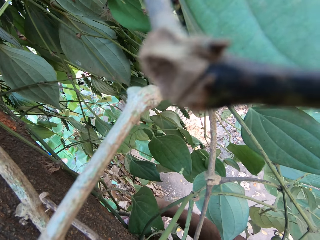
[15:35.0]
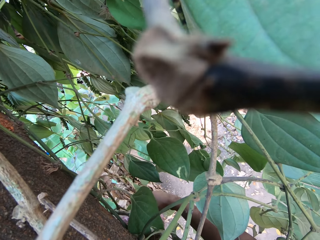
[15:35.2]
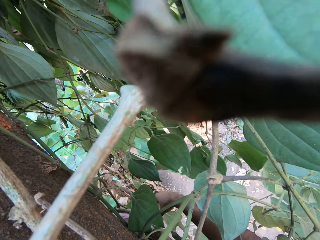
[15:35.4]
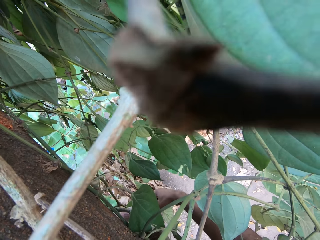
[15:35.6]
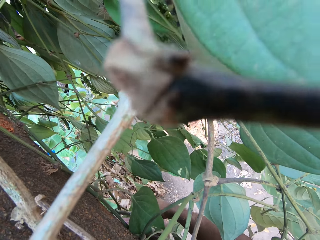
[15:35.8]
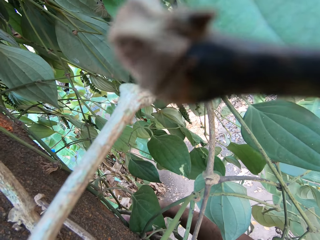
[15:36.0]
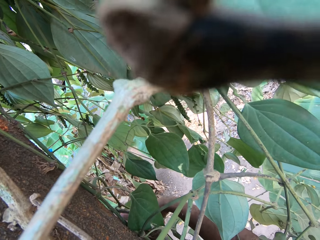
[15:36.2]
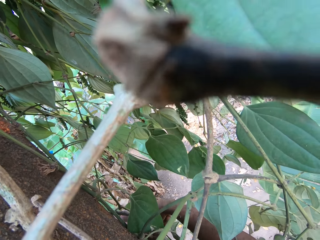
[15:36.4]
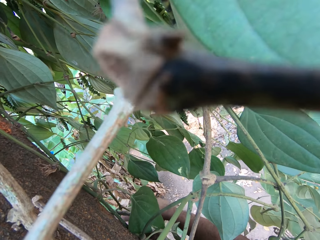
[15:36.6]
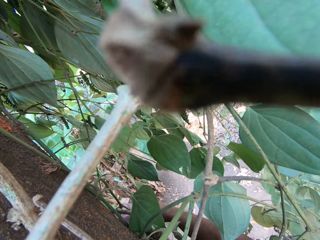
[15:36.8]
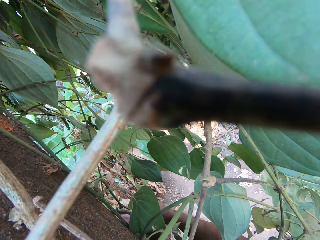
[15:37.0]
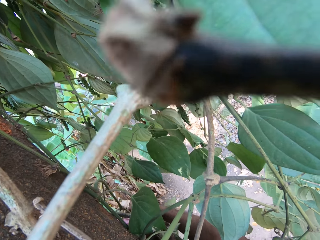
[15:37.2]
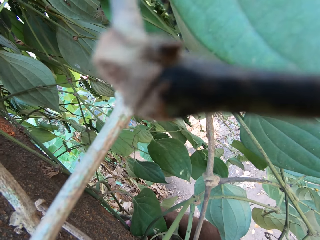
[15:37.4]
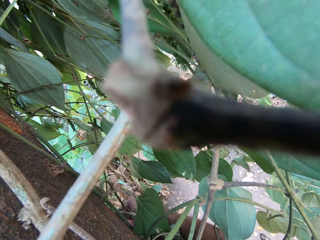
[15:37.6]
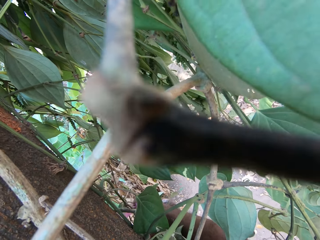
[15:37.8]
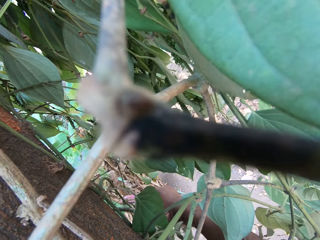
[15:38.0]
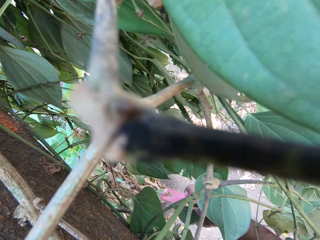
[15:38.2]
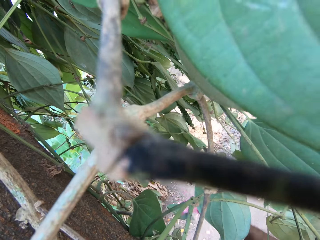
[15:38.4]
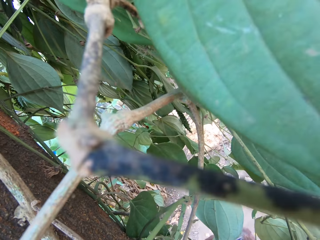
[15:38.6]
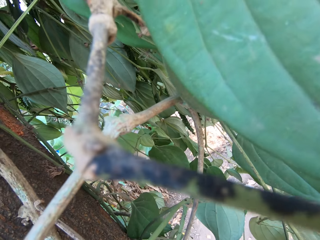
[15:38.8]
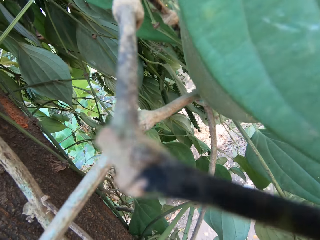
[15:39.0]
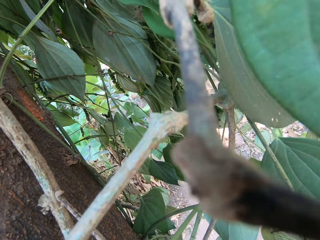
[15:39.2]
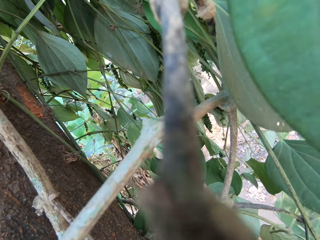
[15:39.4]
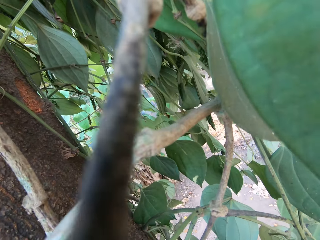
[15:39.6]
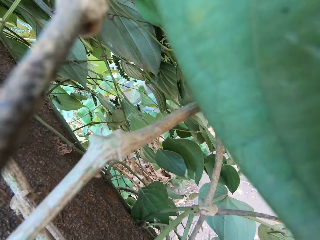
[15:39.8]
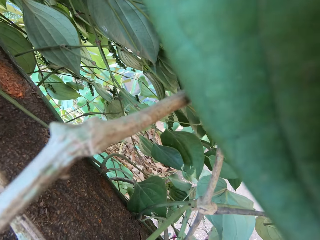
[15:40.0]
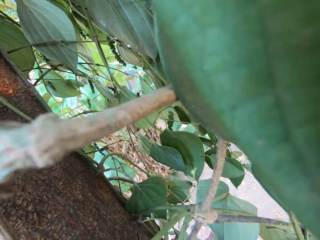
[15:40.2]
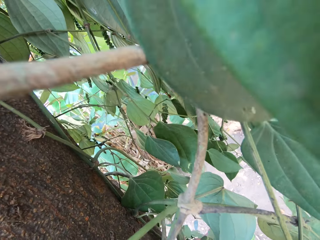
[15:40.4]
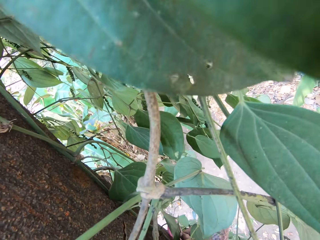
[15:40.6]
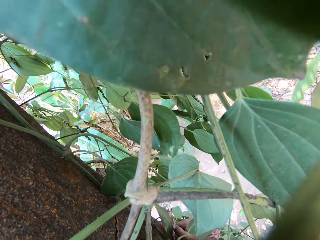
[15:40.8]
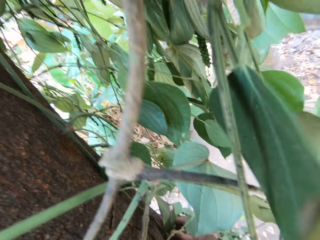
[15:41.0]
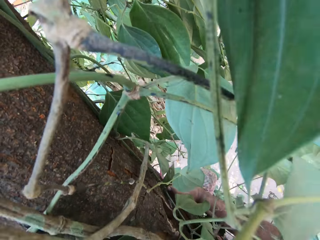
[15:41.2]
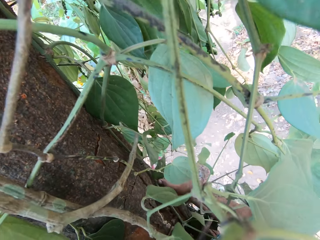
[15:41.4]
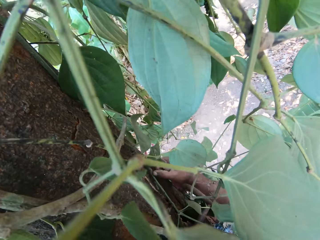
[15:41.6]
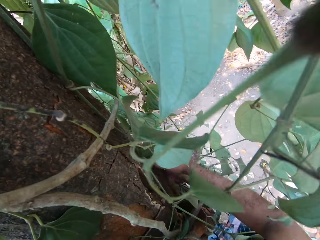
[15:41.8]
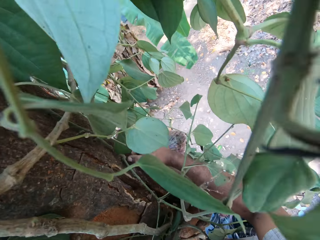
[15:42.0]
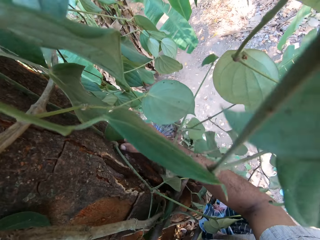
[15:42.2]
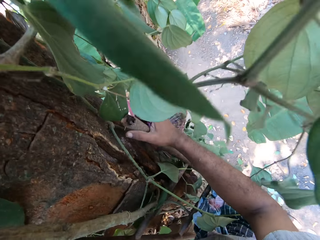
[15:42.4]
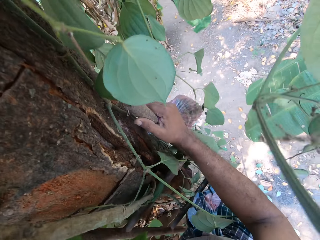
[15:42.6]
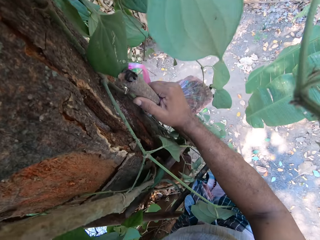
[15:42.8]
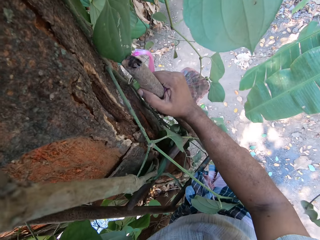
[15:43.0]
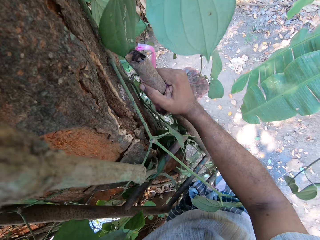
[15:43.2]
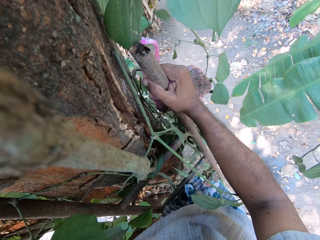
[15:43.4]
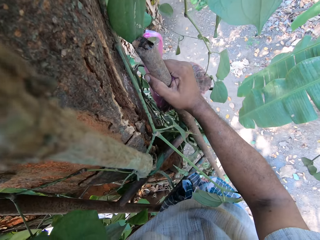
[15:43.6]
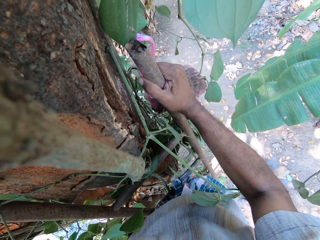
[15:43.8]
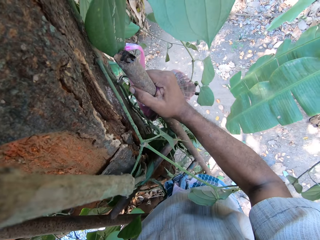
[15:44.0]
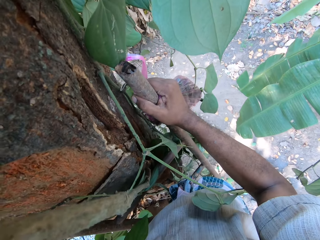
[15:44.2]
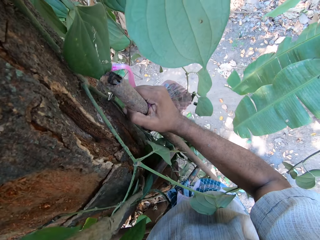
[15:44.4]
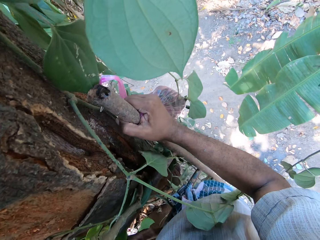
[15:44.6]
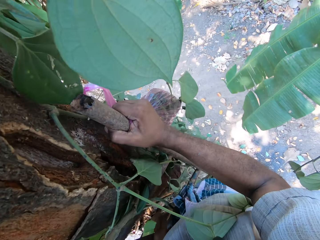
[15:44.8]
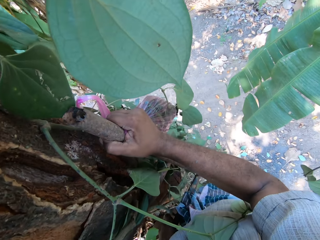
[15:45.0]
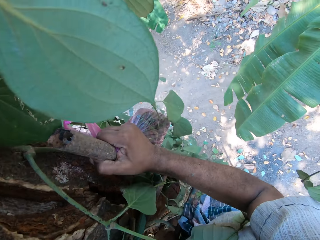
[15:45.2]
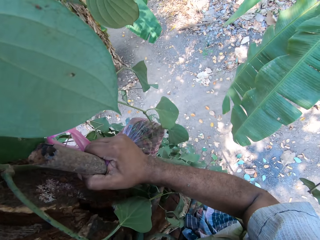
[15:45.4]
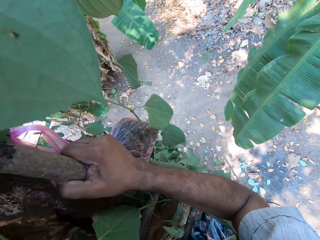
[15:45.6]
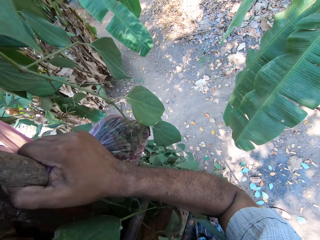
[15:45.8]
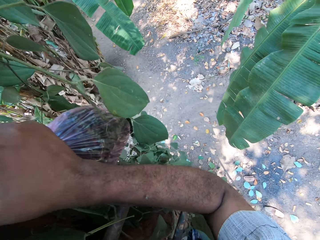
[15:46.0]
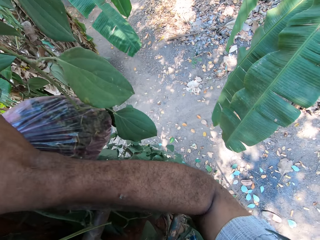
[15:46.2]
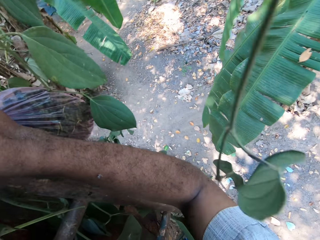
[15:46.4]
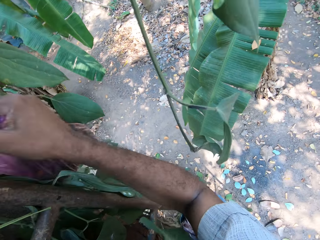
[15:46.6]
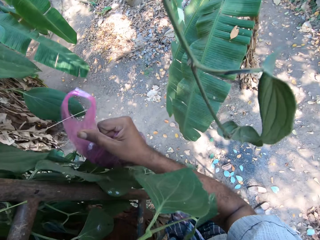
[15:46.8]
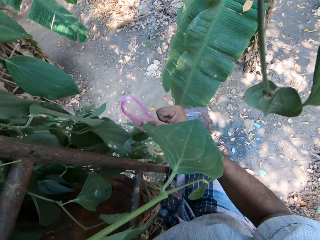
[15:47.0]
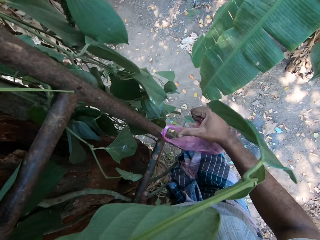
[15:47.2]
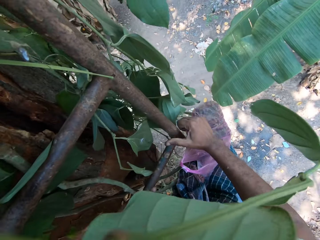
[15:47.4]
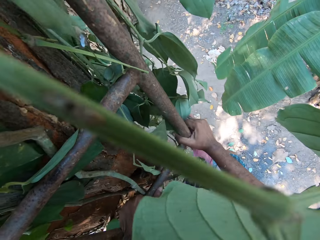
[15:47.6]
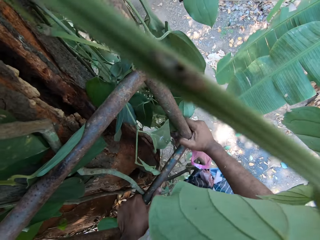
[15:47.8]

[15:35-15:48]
The camera wearer picks up the polythene bag. They climb down a ladder on a tree with both hands.

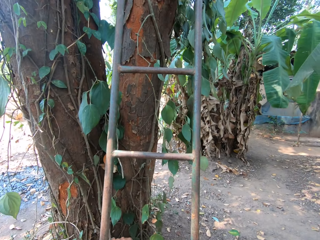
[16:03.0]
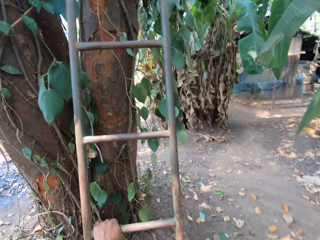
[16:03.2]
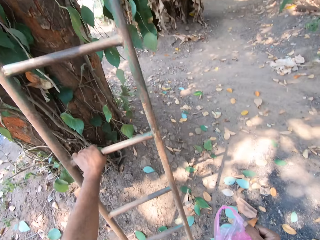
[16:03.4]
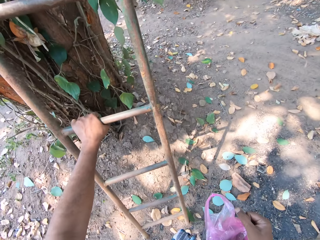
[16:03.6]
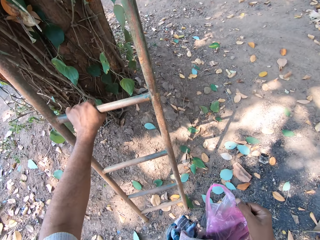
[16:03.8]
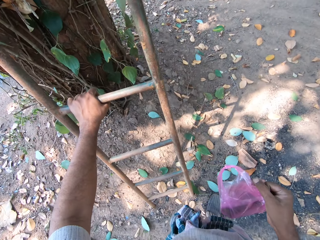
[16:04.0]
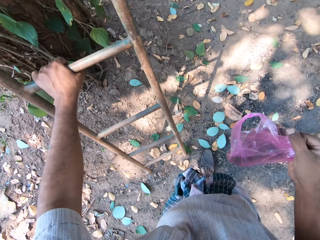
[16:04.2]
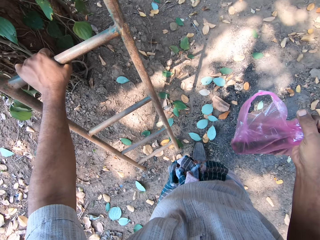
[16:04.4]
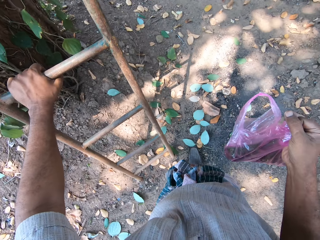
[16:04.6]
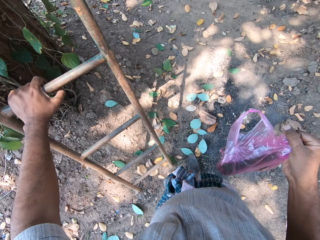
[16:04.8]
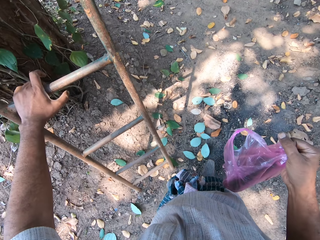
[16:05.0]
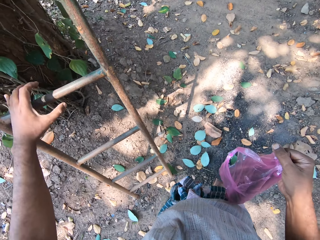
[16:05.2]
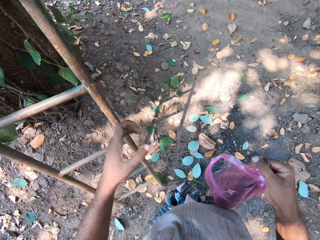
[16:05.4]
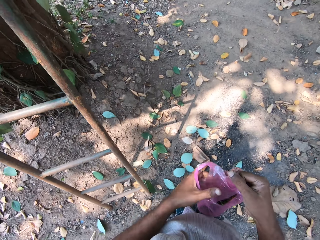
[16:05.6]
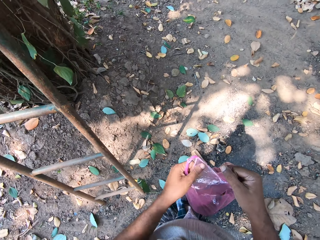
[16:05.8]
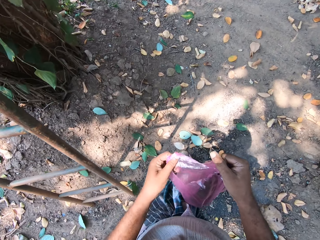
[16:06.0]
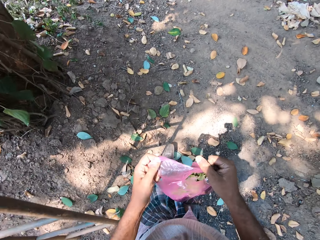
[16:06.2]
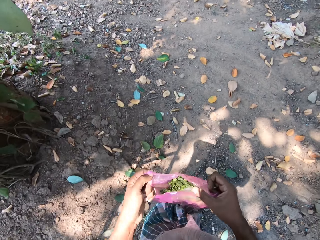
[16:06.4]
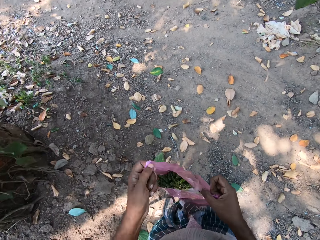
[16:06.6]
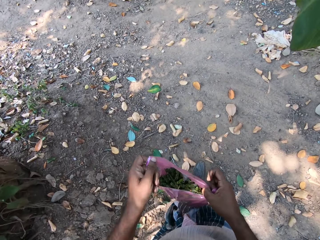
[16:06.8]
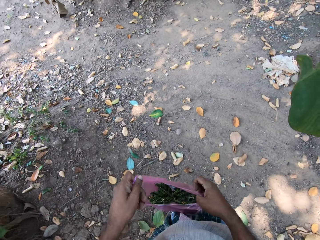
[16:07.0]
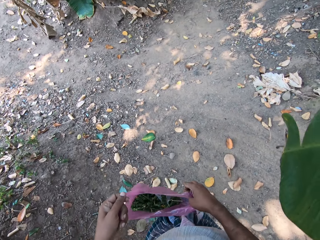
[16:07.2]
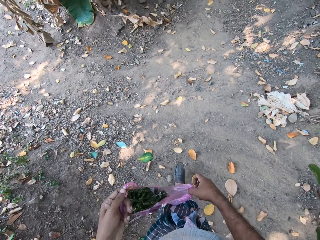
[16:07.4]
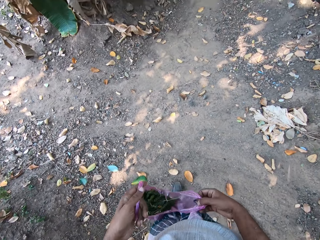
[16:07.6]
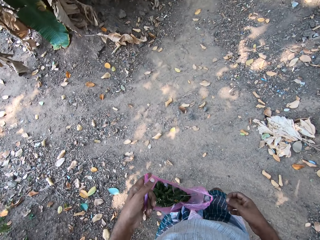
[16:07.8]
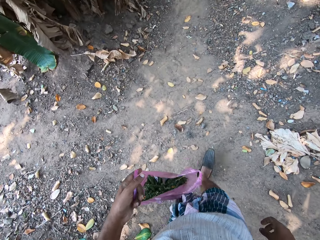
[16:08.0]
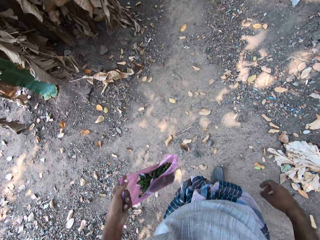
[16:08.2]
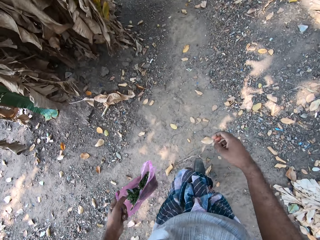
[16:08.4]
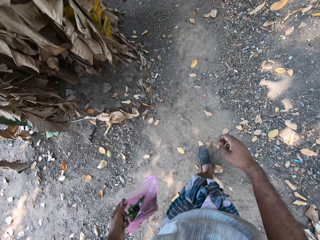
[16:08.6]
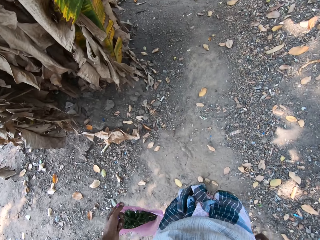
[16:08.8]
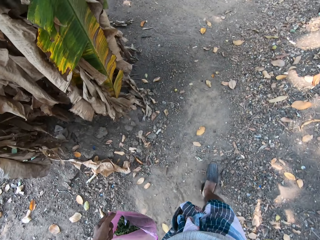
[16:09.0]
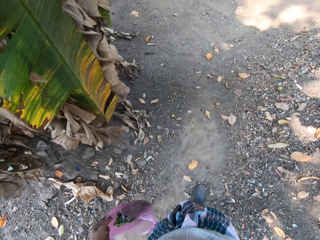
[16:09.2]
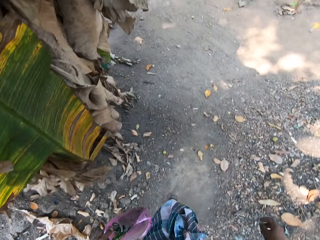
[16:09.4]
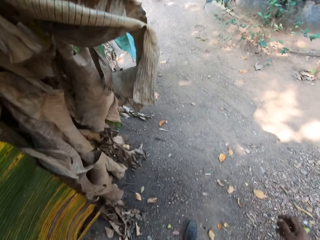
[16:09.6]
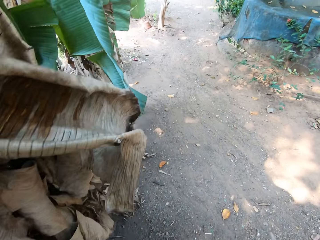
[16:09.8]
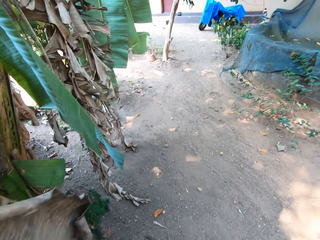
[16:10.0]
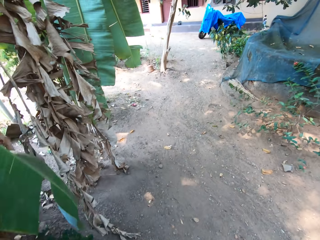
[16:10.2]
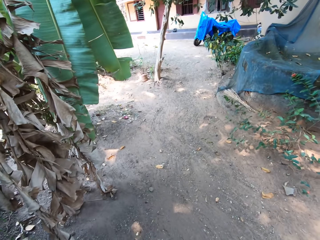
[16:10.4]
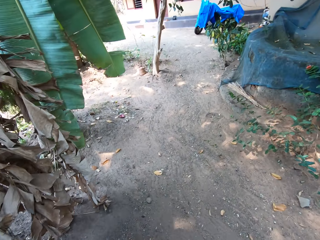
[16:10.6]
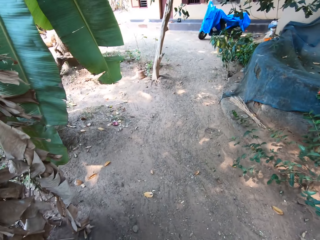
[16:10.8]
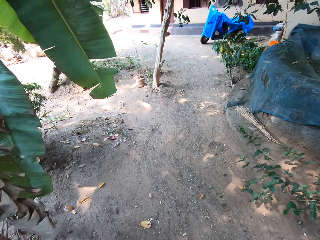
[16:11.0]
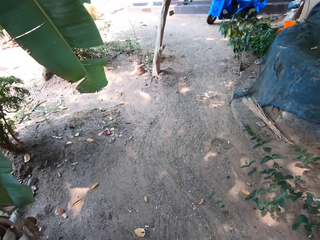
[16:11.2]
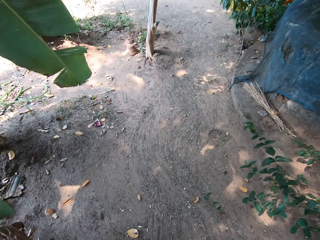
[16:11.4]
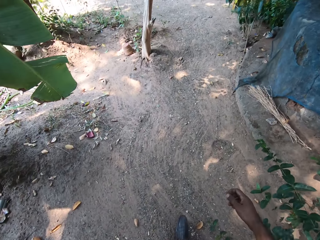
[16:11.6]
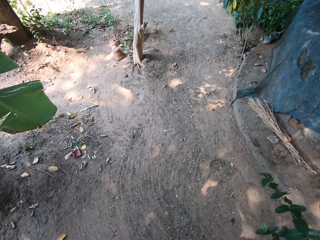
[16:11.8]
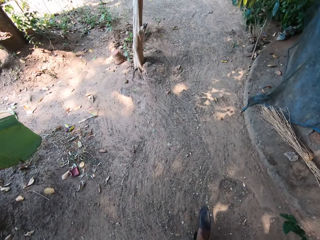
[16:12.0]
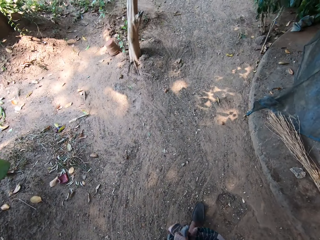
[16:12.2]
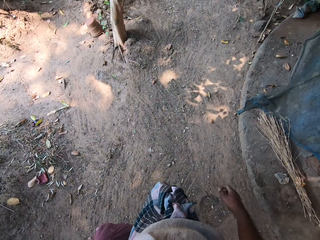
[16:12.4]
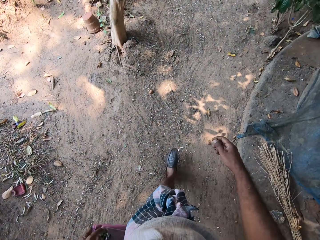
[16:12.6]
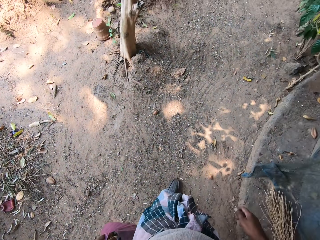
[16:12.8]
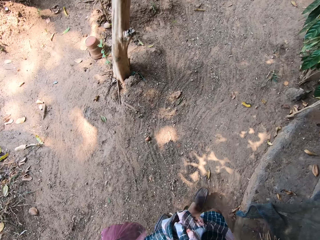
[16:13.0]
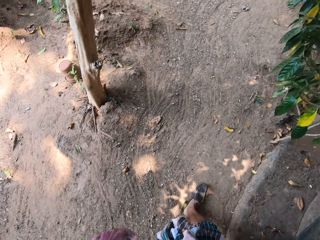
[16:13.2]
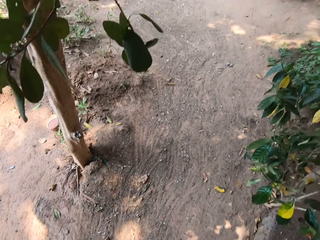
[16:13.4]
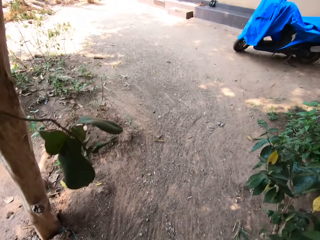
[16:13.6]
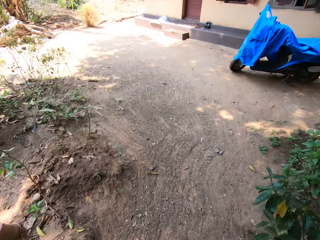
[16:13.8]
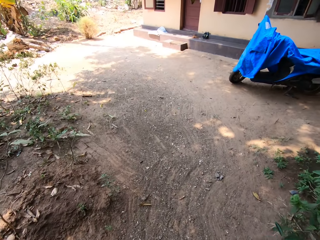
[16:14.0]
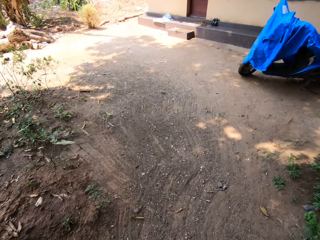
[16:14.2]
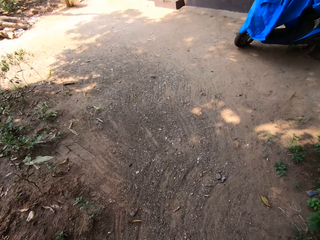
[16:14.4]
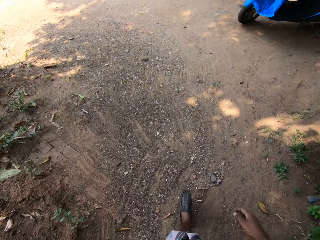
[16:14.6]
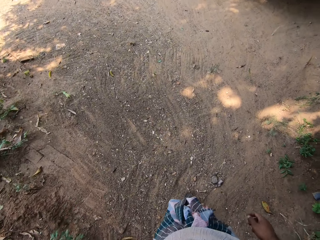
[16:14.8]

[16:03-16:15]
The camera wearer puts on his shoes. He holds the nylon in both hands. He looks at the fruits in the bag and walks around the garden.
